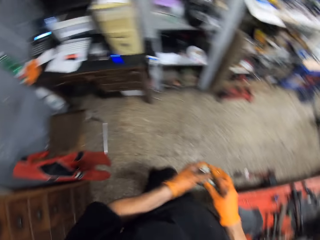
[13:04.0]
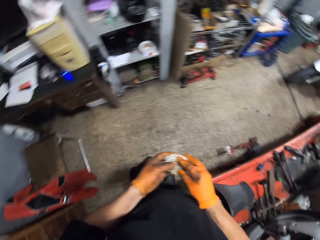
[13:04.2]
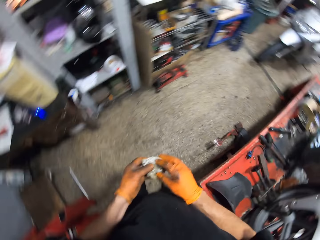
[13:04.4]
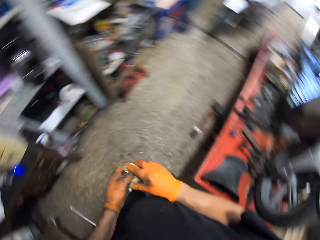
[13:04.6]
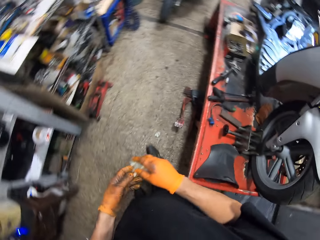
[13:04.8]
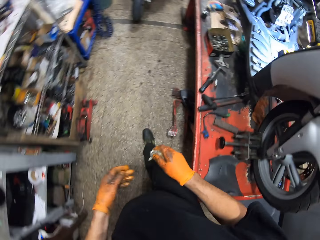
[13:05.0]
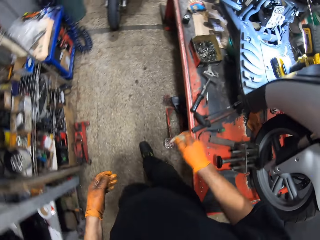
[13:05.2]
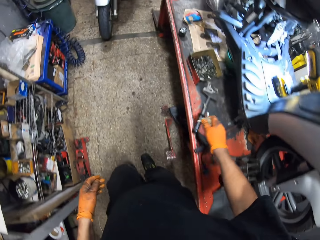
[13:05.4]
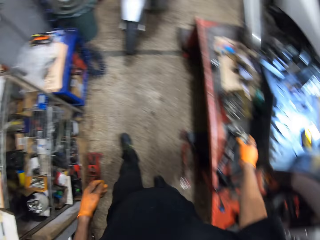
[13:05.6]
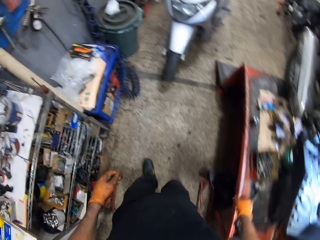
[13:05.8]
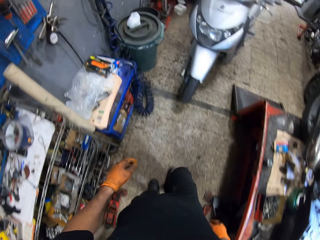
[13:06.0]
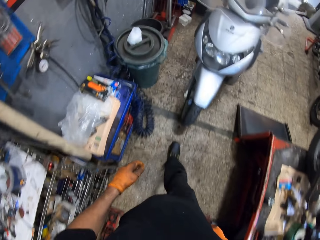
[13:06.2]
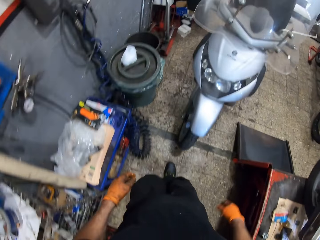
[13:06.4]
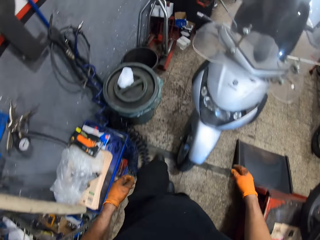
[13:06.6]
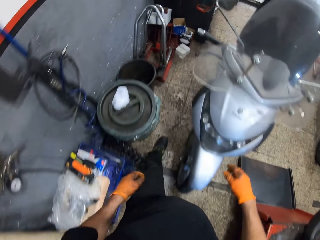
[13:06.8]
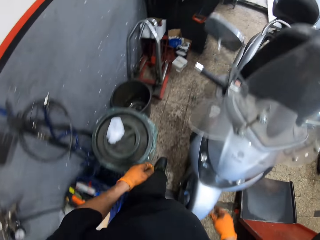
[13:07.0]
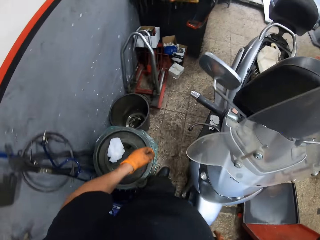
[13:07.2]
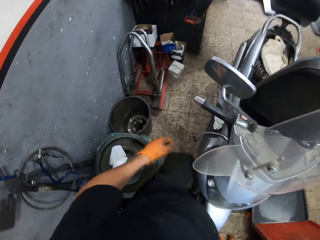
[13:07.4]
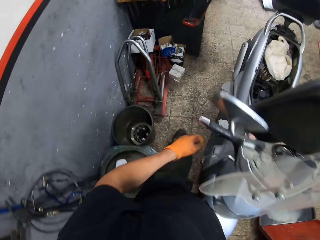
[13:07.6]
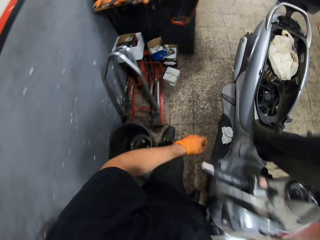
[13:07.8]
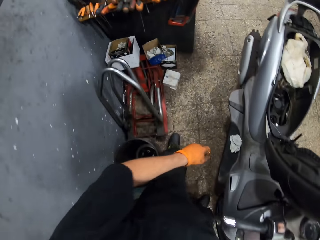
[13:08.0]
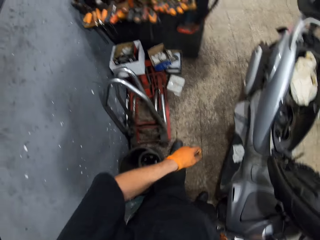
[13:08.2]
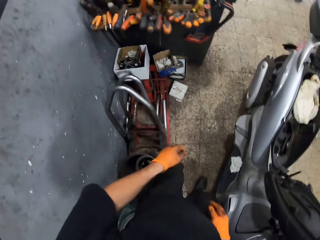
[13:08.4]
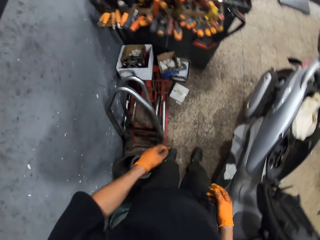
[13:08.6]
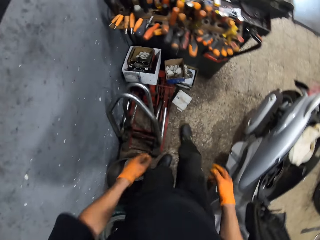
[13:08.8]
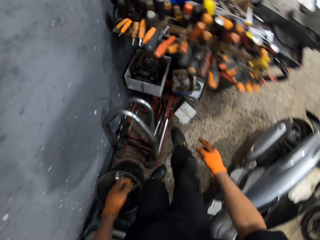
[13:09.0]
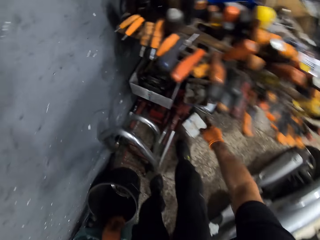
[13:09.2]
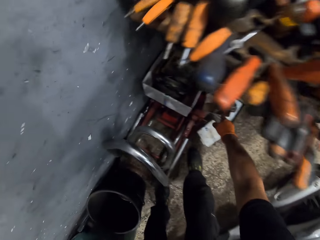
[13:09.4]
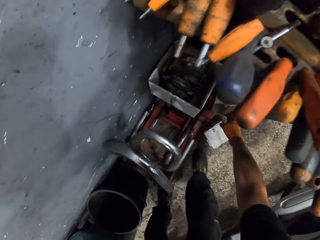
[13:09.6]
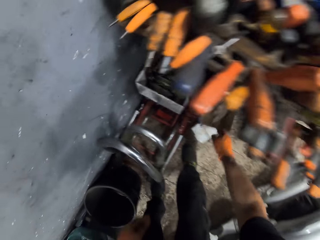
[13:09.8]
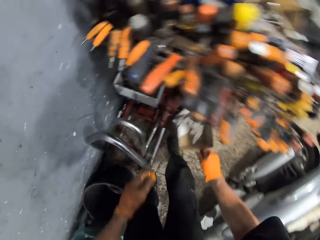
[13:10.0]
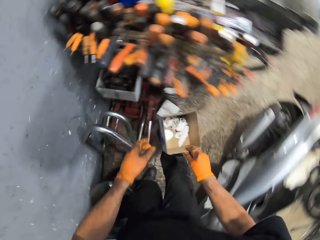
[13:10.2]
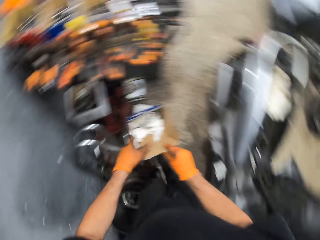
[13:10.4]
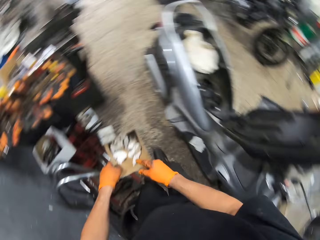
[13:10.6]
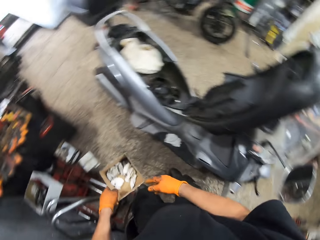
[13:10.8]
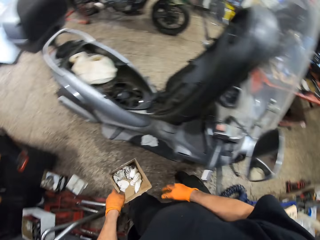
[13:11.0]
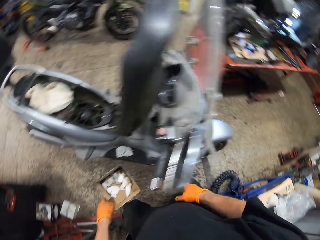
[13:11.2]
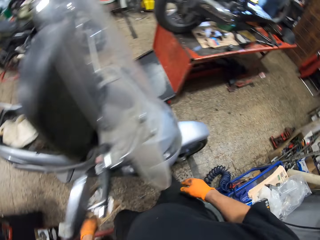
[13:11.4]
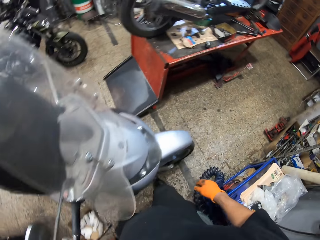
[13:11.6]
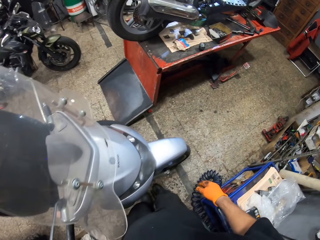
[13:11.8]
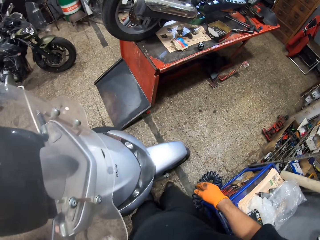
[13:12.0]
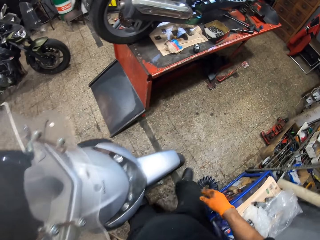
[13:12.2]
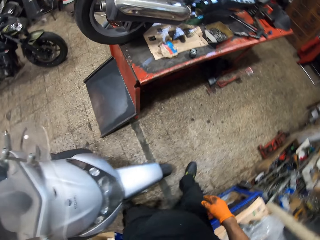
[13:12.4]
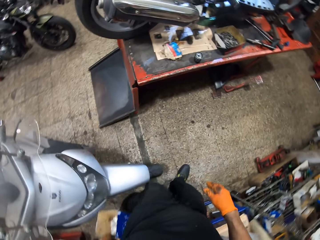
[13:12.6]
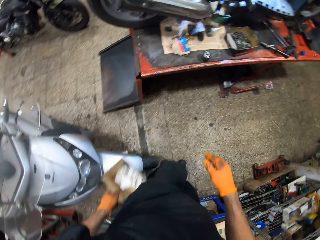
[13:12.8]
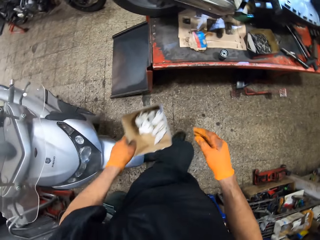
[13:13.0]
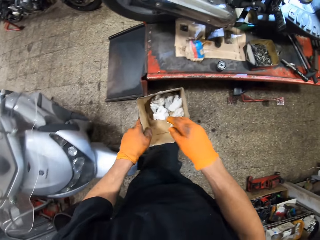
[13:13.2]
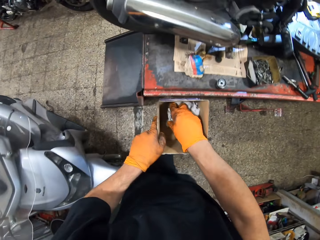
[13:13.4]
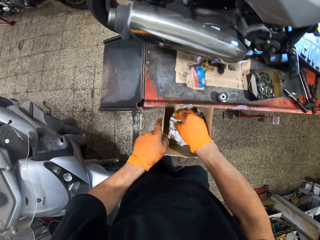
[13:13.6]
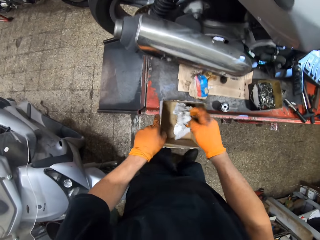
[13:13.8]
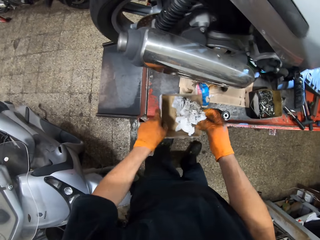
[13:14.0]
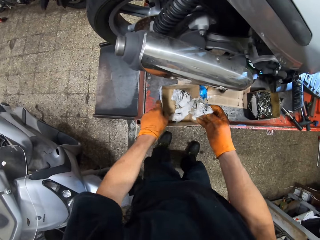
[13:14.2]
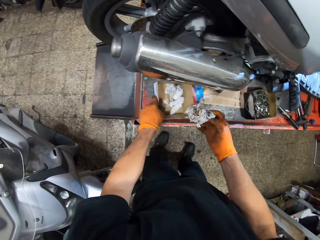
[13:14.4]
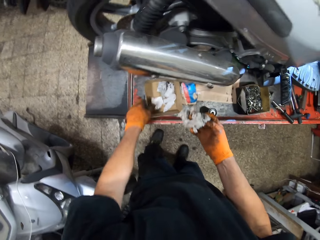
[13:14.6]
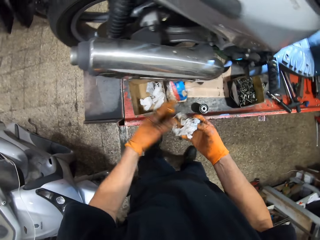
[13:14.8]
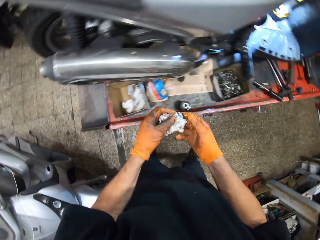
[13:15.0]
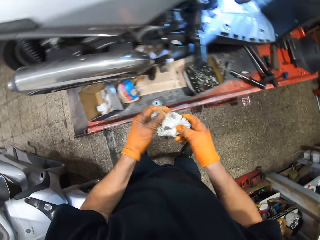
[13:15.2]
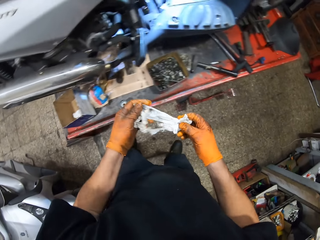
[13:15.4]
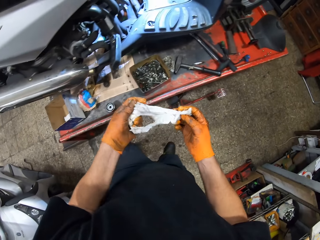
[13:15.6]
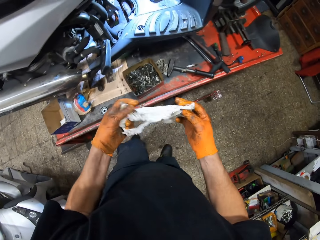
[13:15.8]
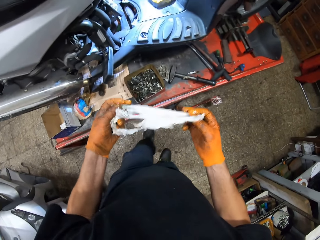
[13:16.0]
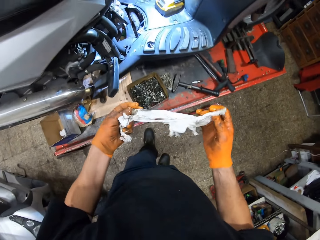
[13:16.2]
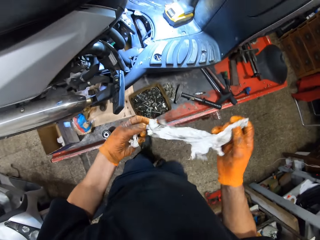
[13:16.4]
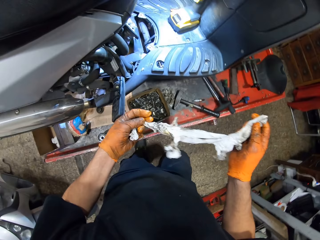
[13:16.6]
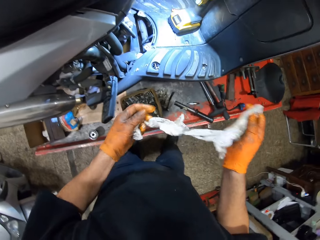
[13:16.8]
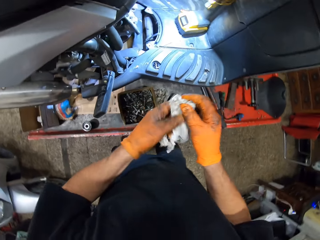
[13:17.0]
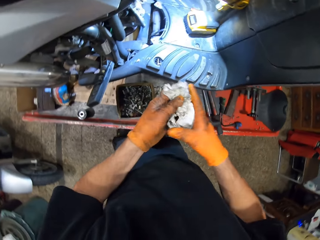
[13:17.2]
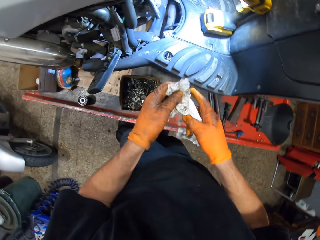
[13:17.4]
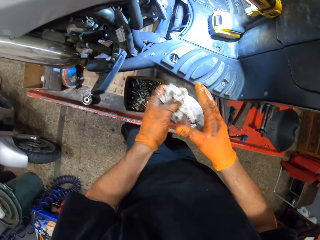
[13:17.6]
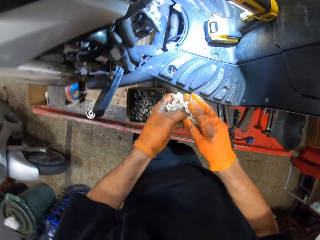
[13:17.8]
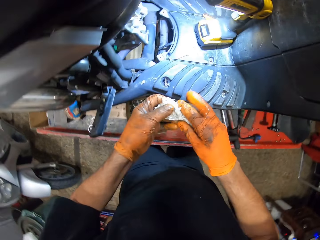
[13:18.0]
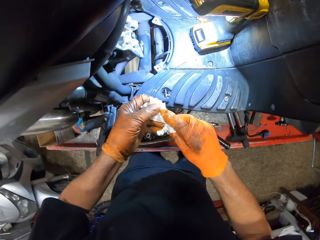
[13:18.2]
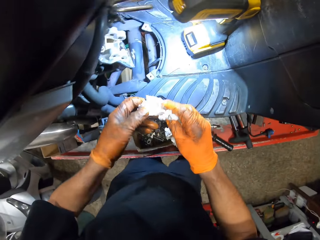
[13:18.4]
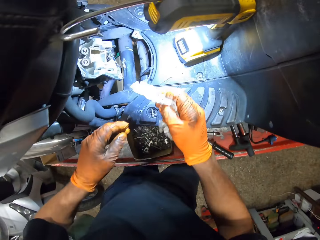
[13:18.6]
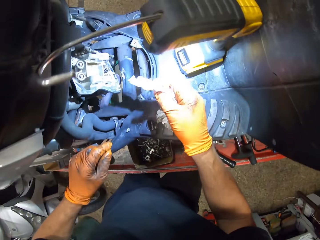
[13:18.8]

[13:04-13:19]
The camera wearer drops the tissue on the work table with his gloved right hand. He walks around the room. He picks up a carton of tissue from the floor with his gloved right hand. He walks around the room. He picks up a tissue from the tissue carton with his gloved right hand. He drops the tissue carton on the work table with his gloved left hand. He unfolds the tissue. He holds the tissue in both gloved hands.

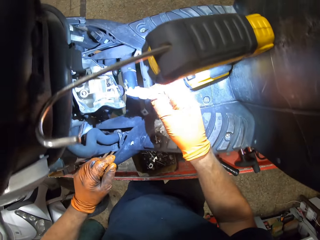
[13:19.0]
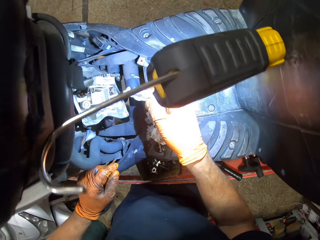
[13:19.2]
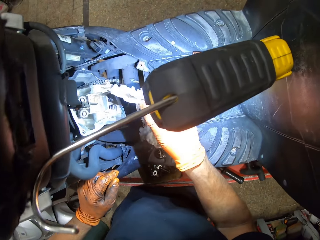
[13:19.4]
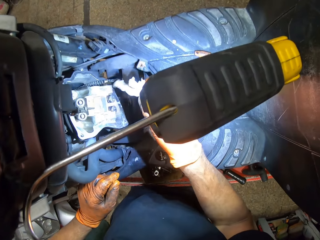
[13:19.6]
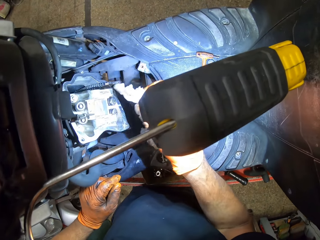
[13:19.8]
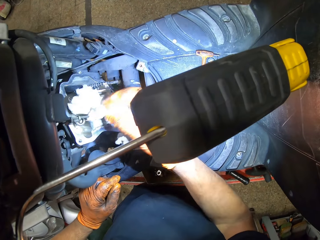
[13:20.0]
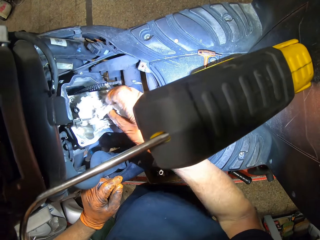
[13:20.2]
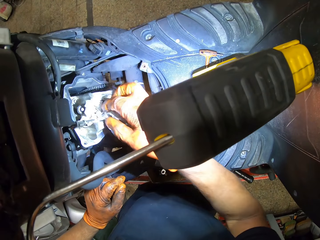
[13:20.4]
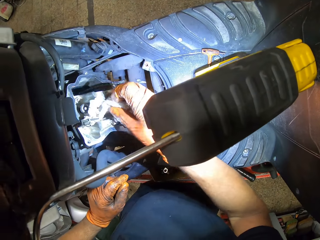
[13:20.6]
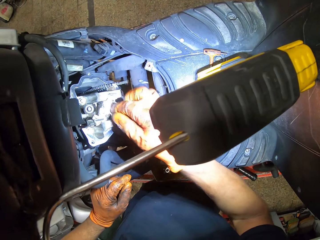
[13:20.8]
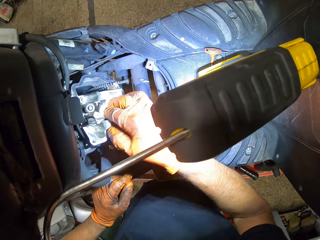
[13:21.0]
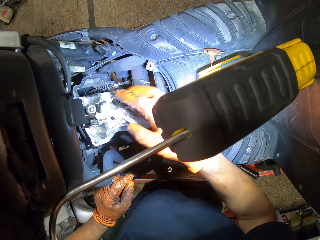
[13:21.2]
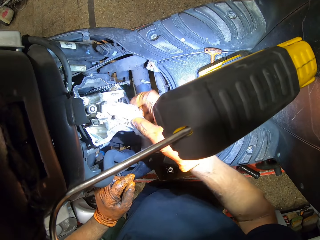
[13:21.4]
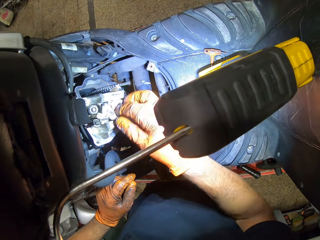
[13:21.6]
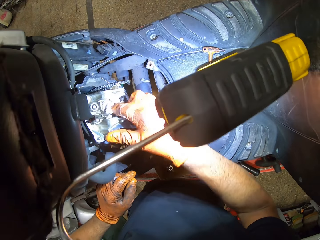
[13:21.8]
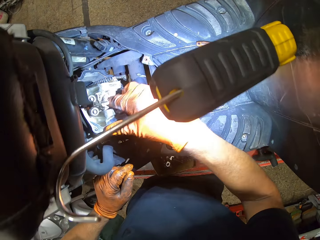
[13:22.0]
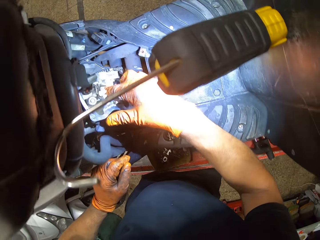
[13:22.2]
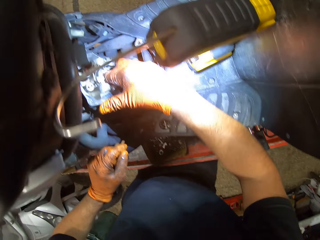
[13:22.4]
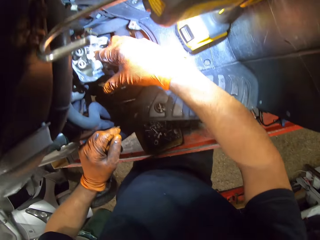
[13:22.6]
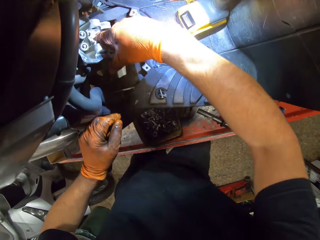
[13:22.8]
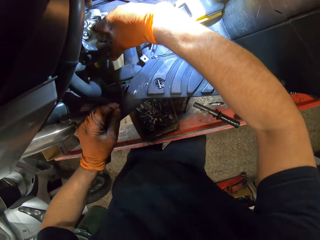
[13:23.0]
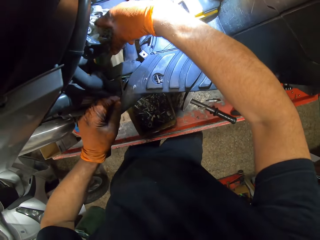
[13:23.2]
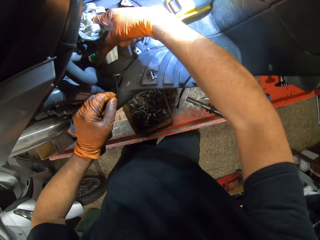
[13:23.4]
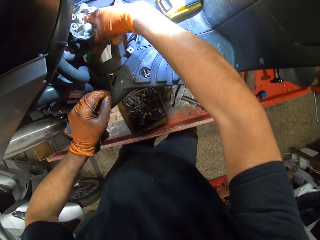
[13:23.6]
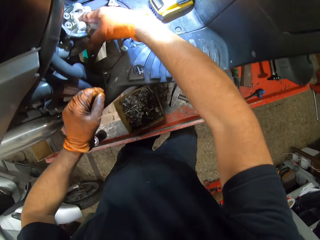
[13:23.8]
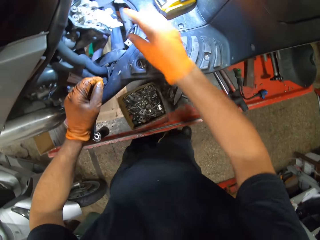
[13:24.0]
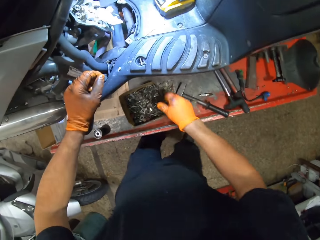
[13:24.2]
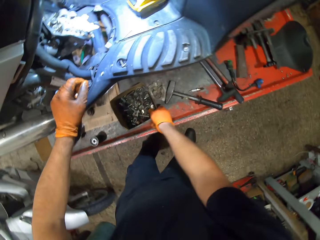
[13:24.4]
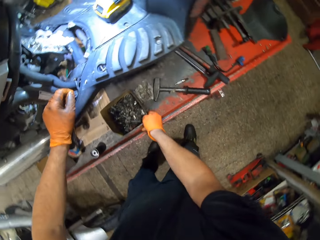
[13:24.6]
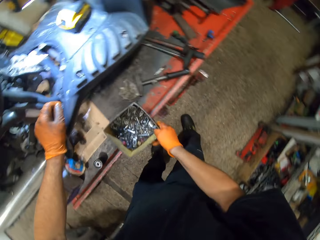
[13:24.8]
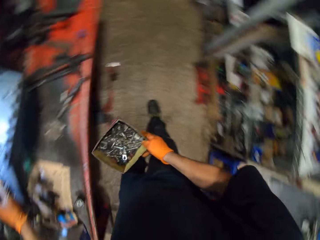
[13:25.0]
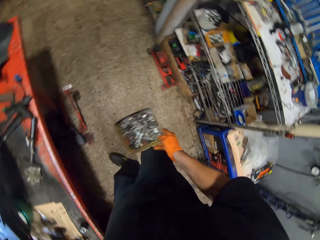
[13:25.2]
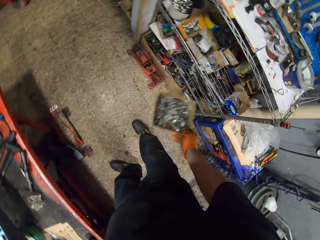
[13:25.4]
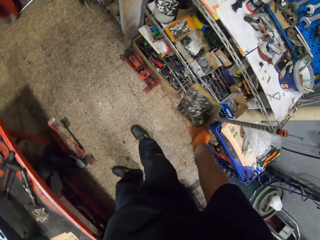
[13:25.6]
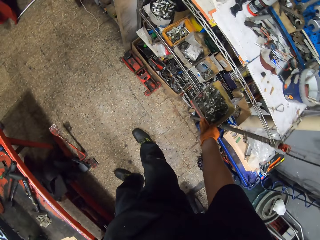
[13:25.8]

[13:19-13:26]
The camera wearer cleans the engine block with a tissue in his gloved right hand. He carries the screw carton from the work table with his gloved right hand. He picks up the box from the table.
